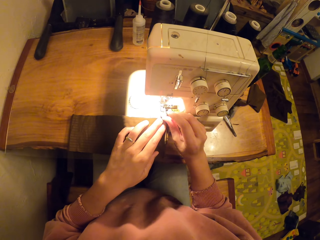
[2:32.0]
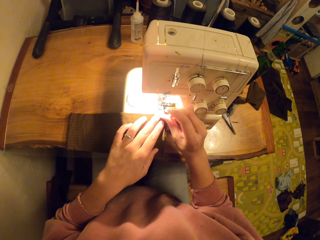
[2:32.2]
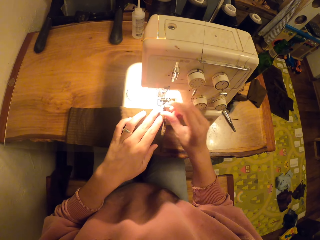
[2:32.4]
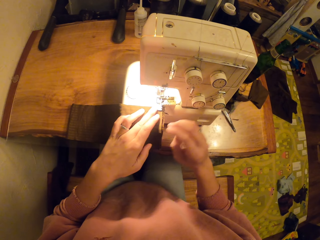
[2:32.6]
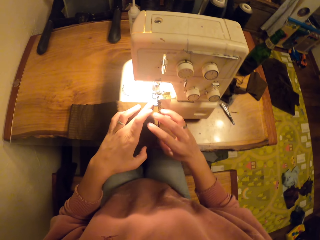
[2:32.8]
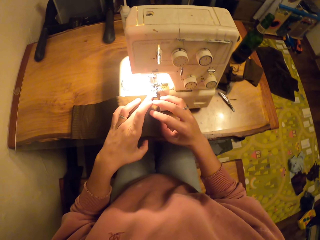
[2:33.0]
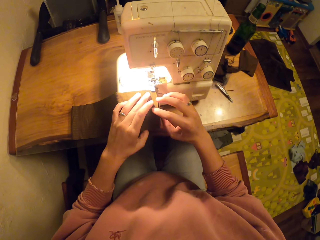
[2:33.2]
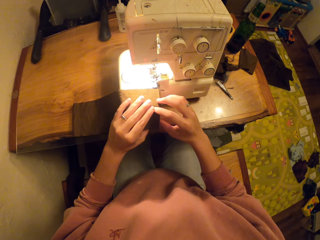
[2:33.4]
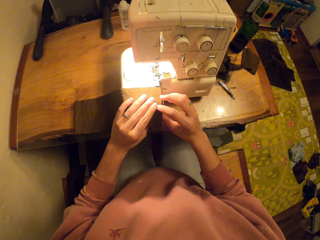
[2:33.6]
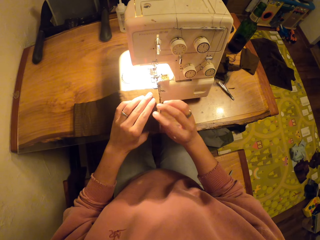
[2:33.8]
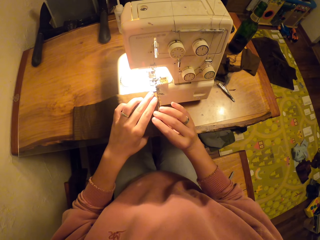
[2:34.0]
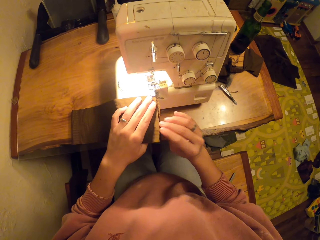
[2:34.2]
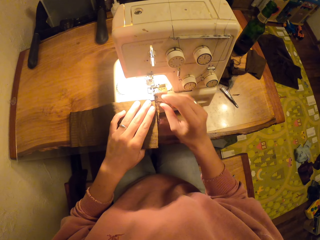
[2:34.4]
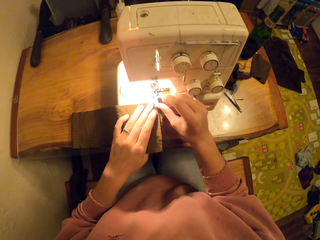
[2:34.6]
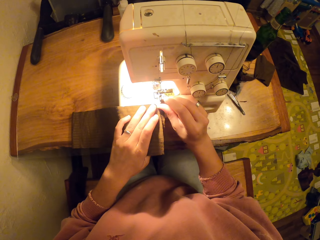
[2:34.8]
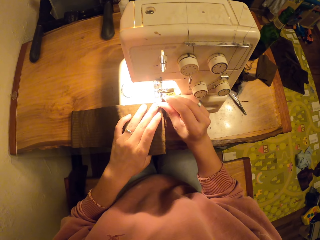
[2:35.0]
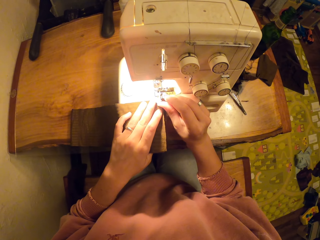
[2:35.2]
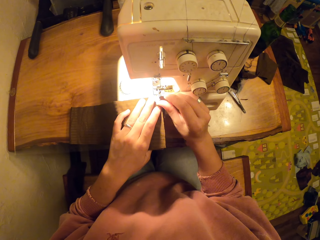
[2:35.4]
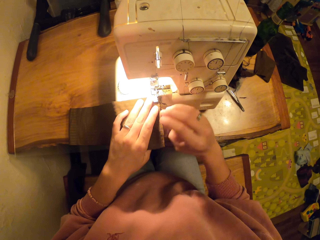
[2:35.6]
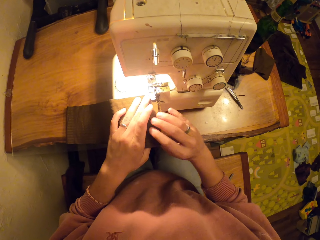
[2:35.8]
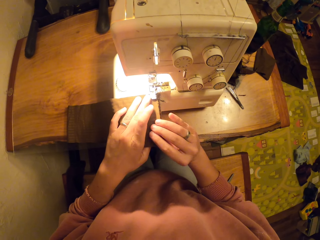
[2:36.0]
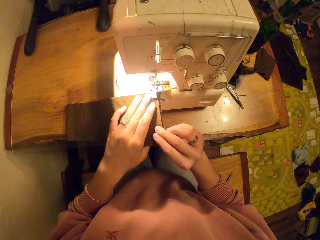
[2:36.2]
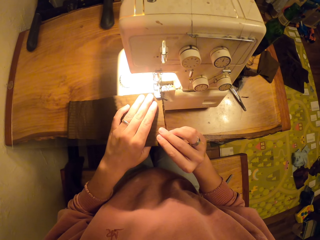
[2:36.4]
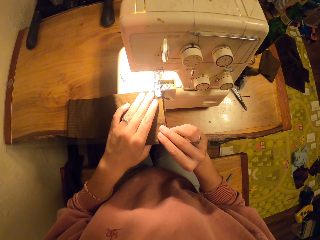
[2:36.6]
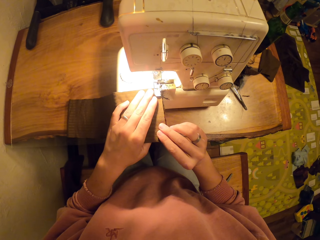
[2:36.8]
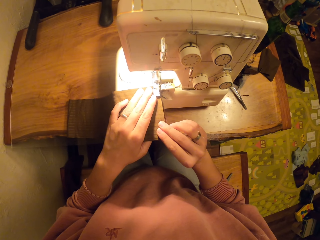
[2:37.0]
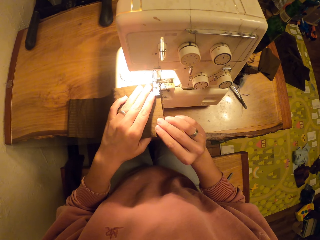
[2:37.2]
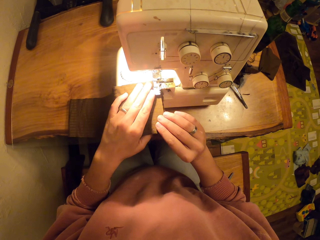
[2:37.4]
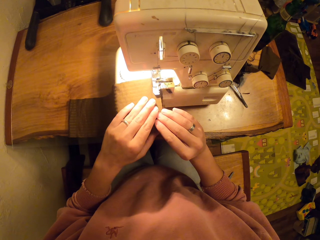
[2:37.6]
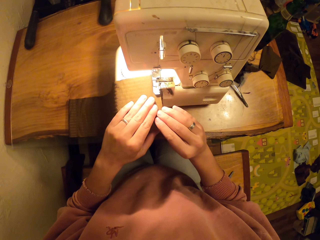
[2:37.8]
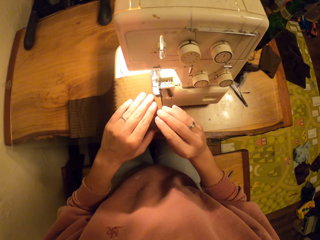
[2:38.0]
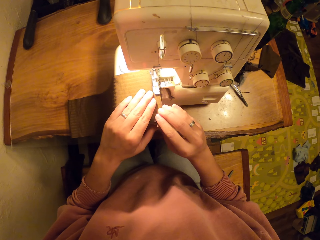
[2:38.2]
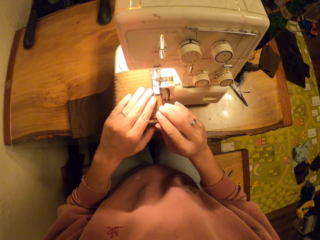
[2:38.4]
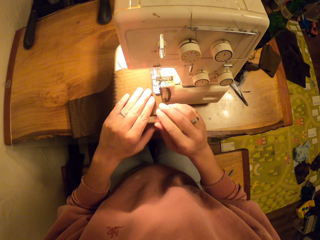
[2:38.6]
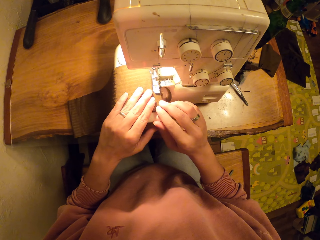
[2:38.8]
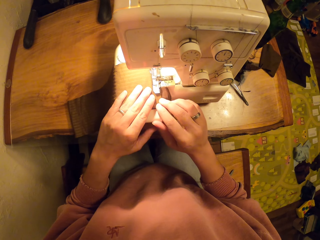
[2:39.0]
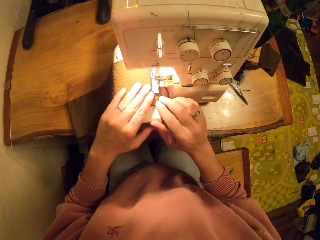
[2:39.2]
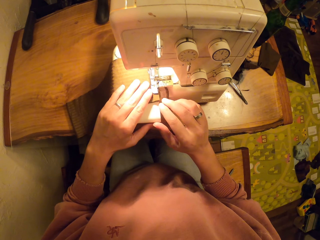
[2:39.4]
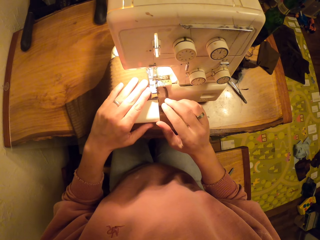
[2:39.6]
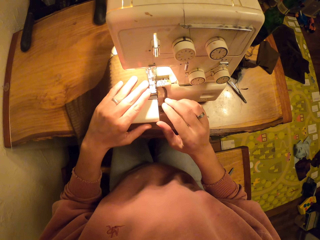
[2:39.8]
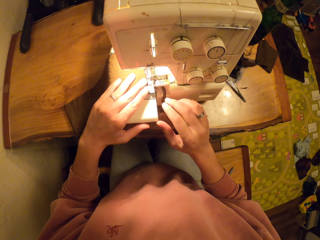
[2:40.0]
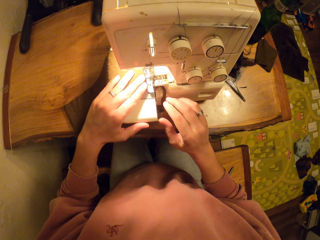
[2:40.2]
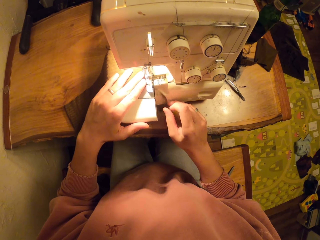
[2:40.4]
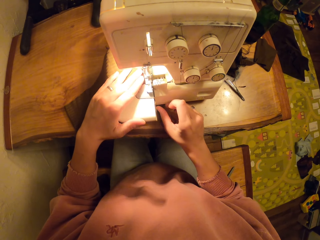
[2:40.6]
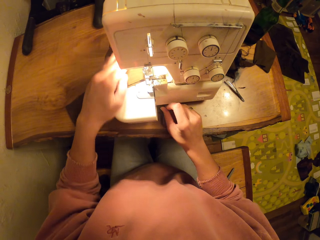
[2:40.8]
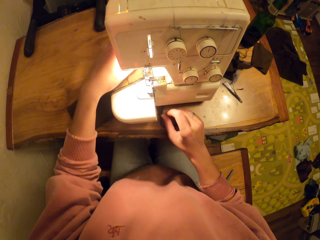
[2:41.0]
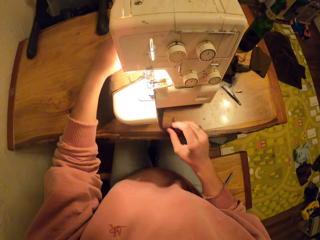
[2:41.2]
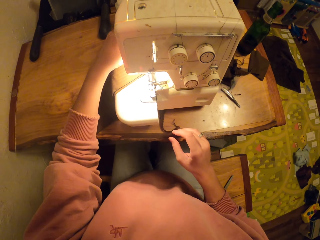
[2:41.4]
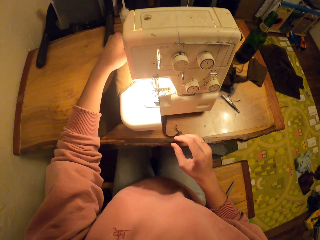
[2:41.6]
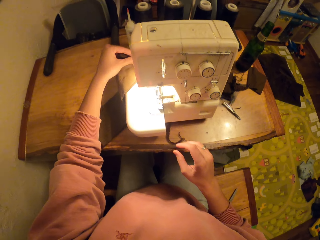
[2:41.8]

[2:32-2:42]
The camera wearer sews the fabric. They sew the piece of cloth.

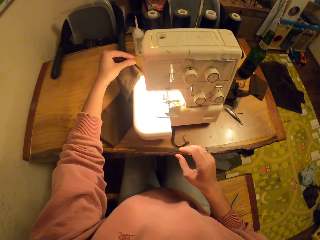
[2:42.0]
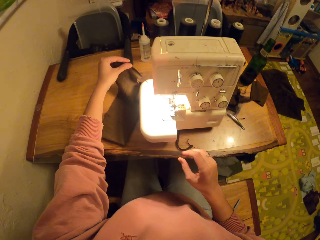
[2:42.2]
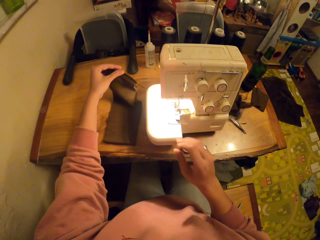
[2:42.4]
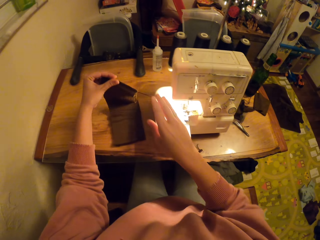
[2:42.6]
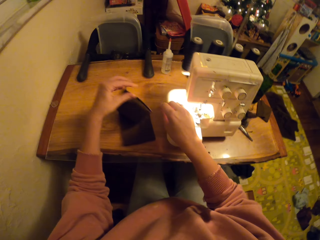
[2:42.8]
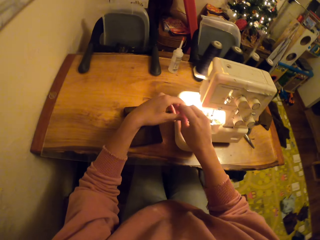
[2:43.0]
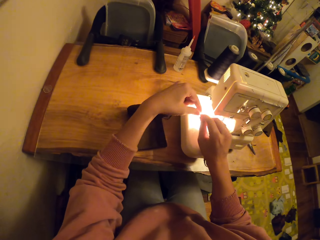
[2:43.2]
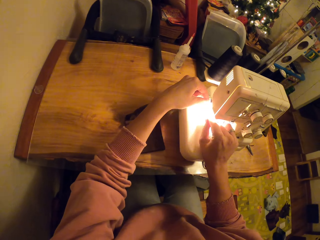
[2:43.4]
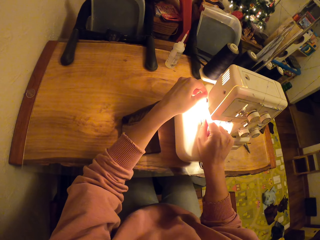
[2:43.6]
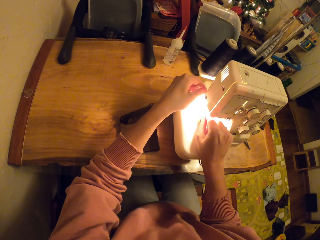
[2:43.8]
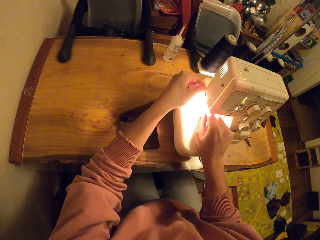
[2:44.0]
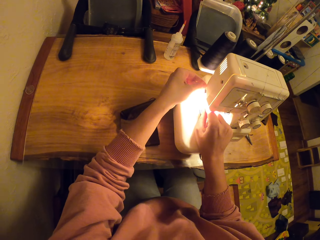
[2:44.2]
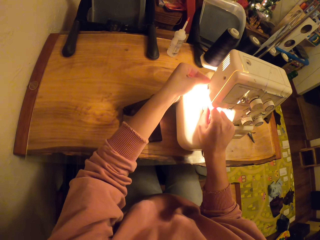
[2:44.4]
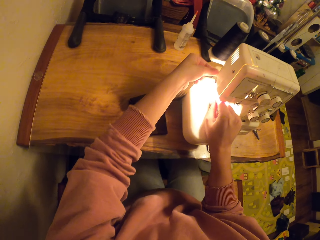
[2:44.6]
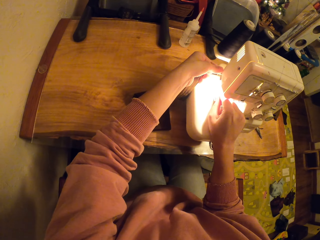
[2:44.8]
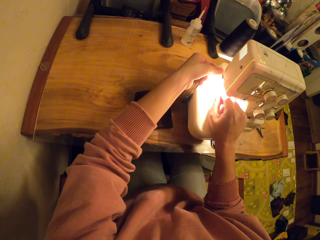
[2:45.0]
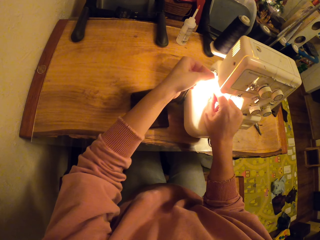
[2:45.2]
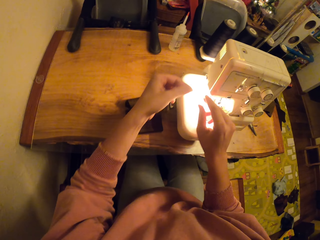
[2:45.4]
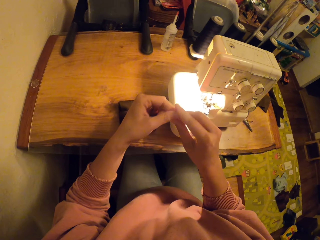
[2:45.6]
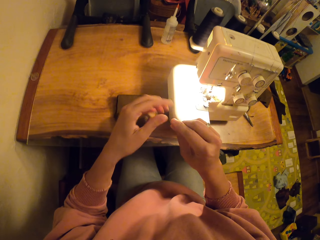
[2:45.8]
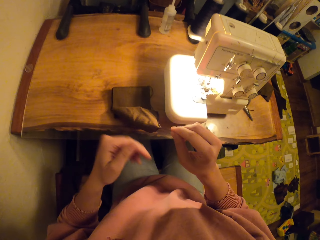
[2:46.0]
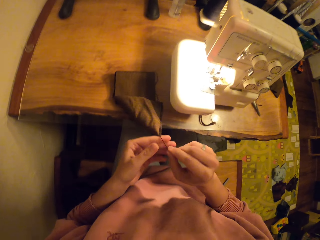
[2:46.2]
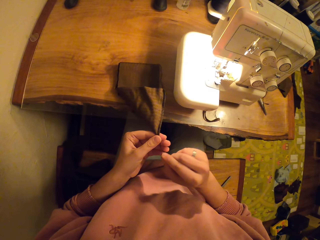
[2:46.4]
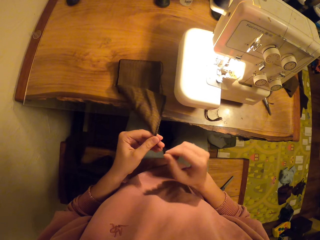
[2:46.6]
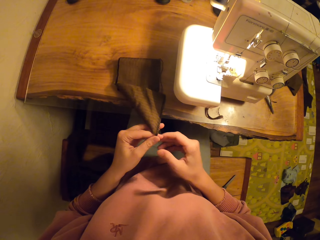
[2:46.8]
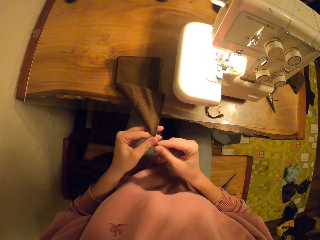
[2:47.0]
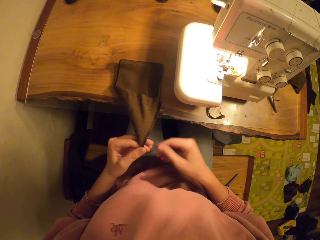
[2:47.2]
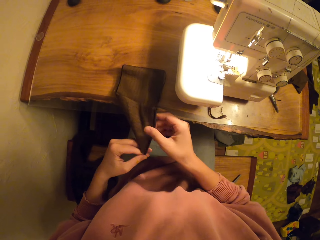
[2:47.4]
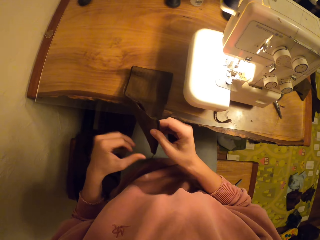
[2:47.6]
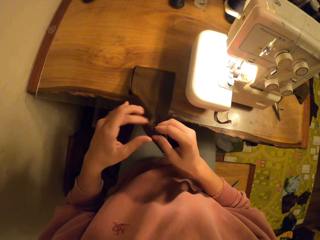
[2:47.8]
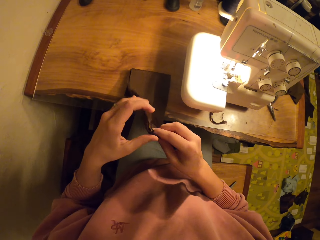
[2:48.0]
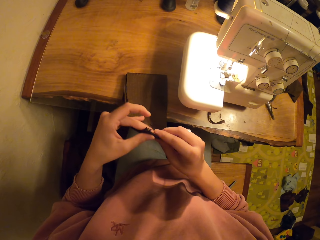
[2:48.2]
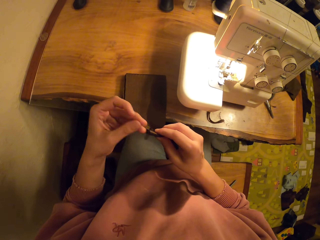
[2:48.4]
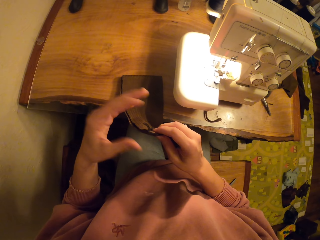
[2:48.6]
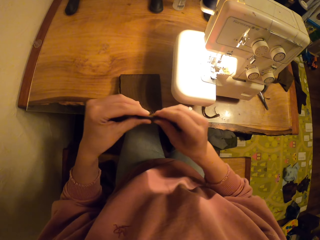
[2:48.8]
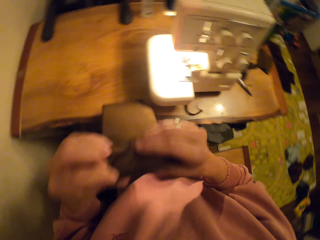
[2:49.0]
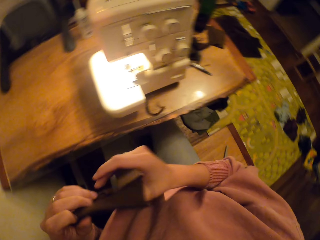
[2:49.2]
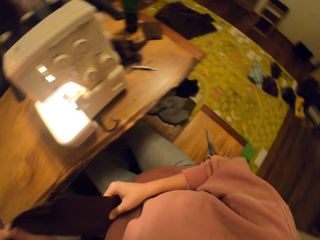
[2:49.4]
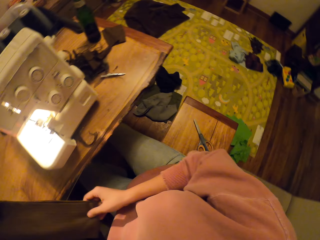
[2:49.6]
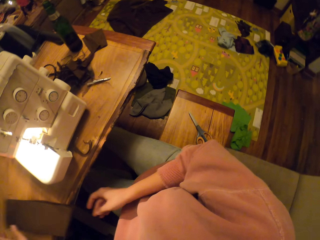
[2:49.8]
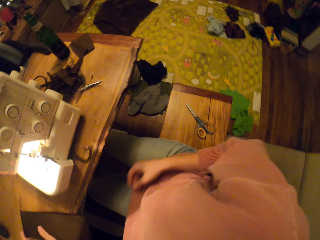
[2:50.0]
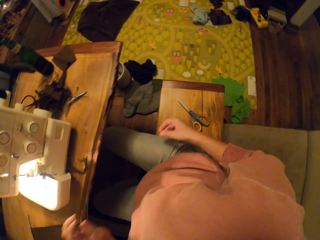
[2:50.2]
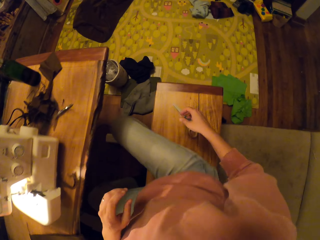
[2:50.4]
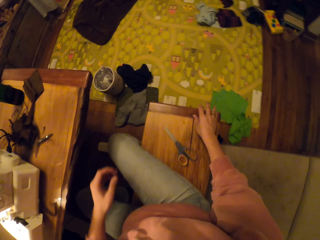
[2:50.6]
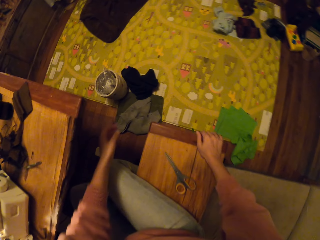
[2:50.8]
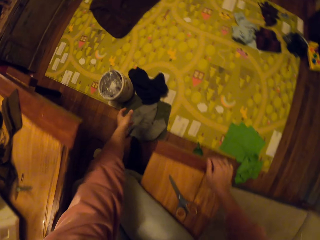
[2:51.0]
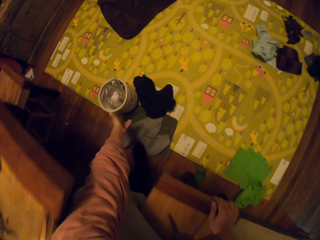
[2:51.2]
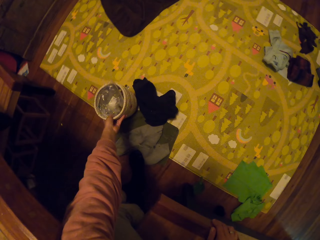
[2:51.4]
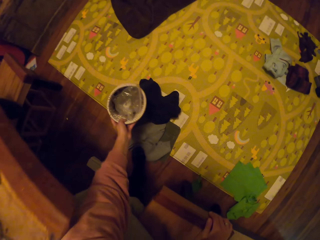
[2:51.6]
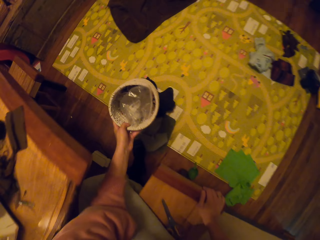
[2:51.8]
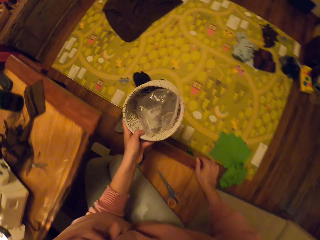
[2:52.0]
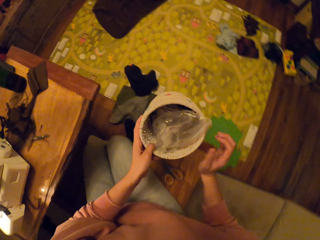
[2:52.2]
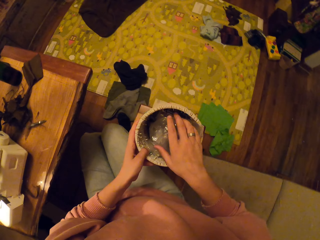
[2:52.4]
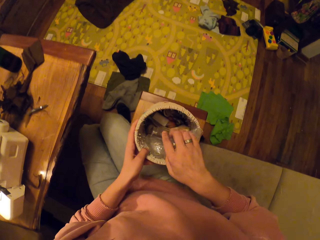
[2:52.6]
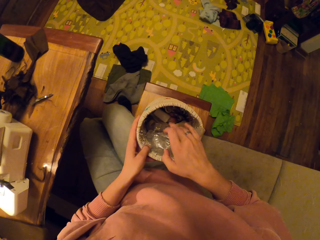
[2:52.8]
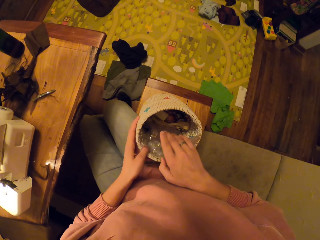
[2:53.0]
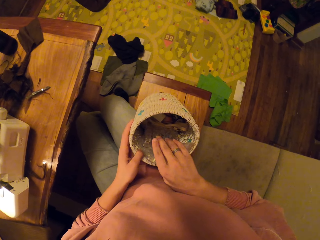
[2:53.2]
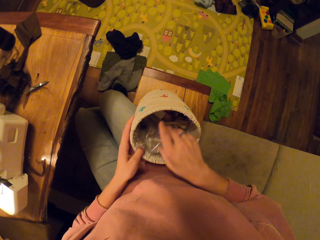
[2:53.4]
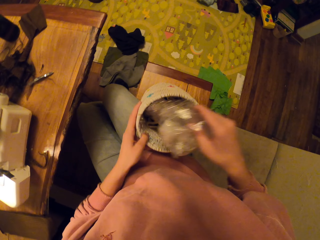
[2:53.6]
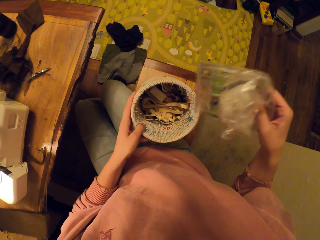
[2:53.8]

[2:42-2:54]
The camera wearer breaks the thread, makes a knot on the thread, puts the fabric down and picks up a tin.
